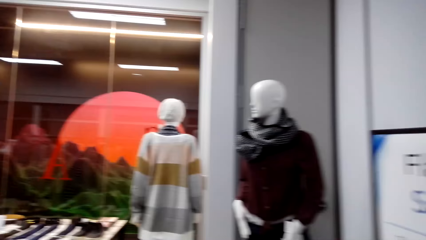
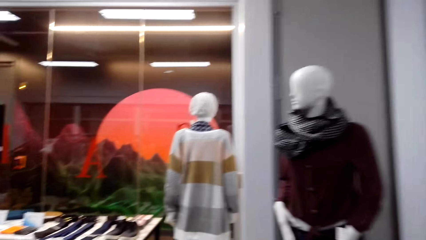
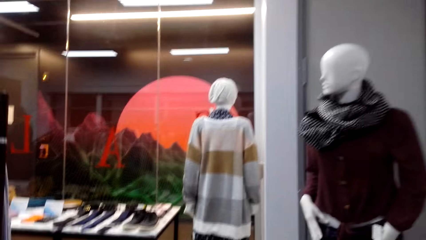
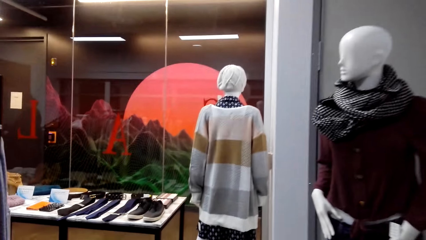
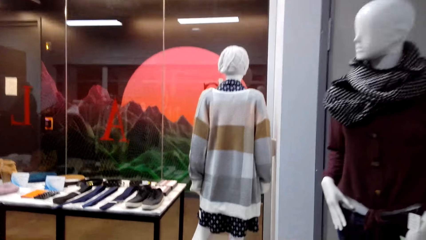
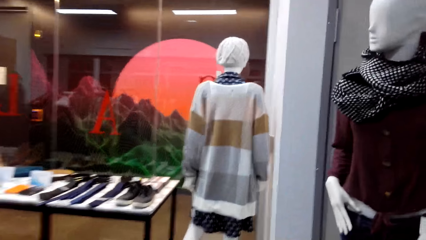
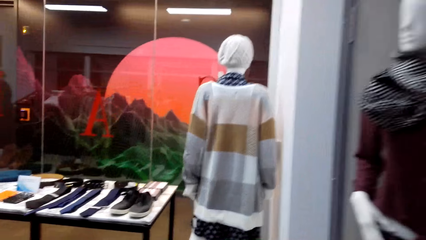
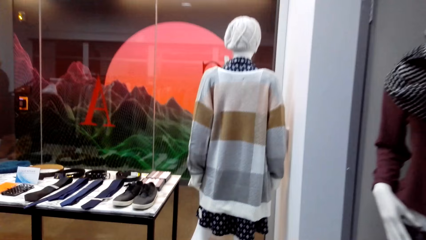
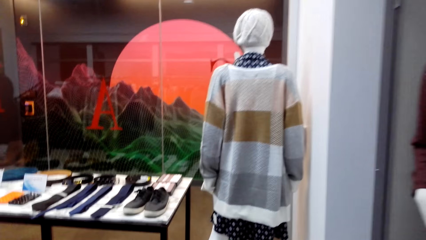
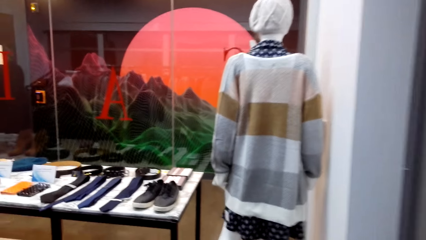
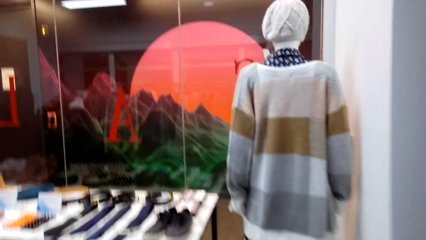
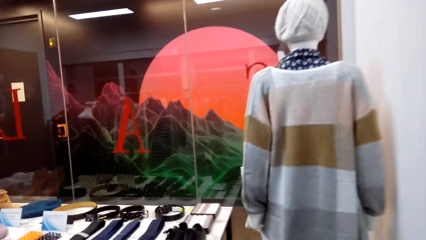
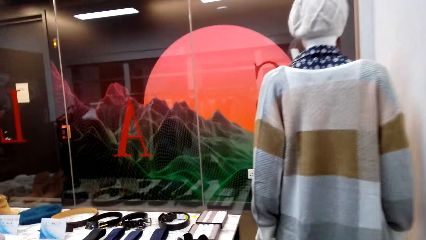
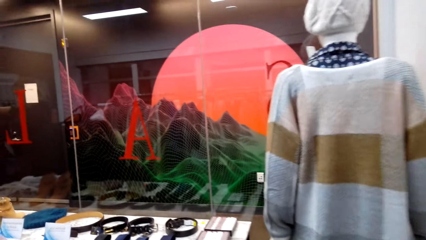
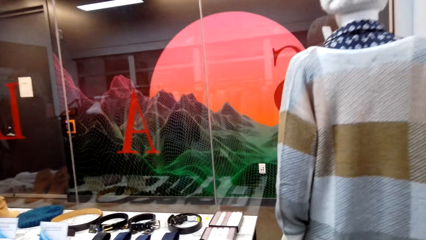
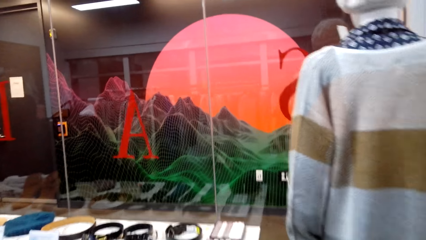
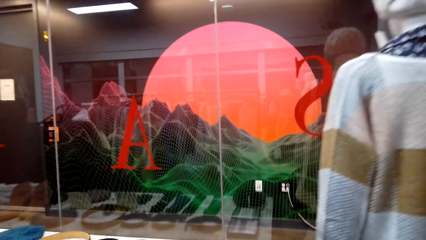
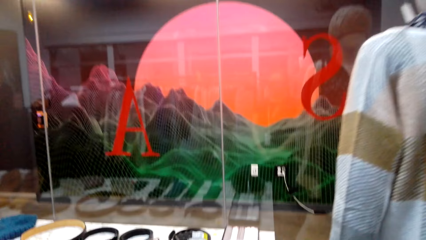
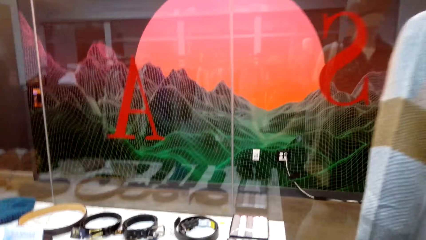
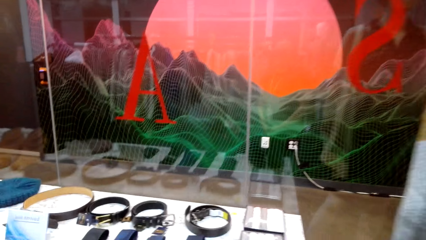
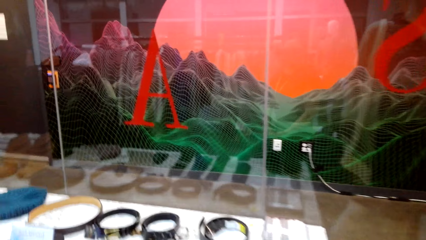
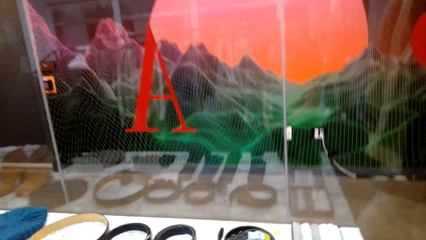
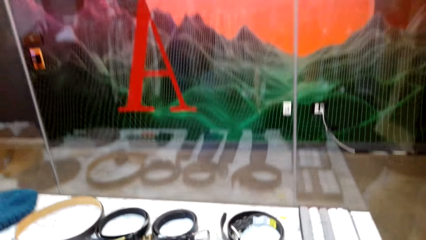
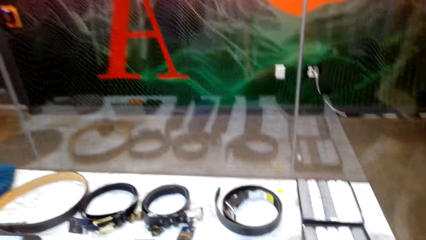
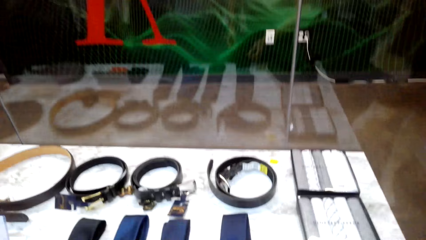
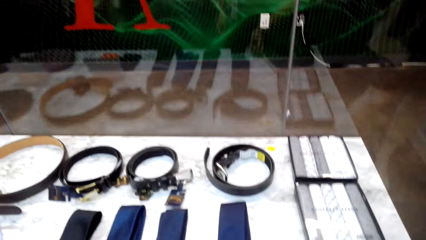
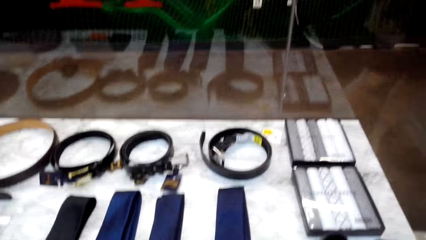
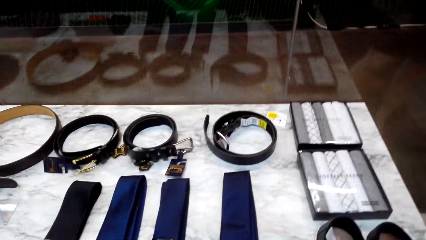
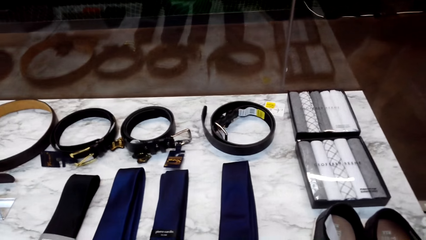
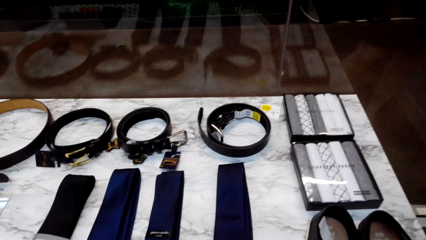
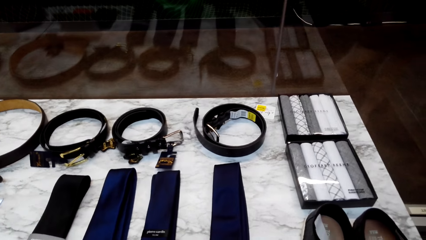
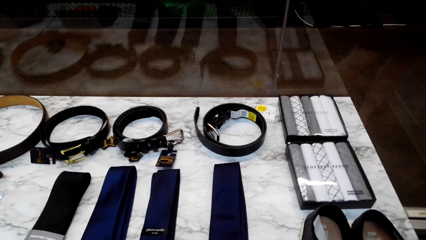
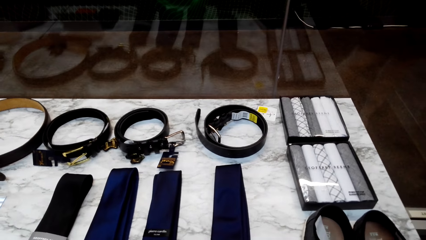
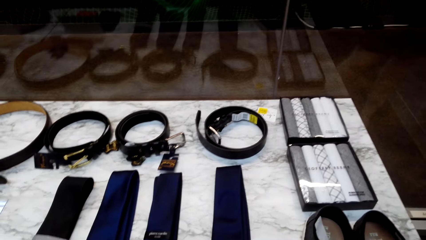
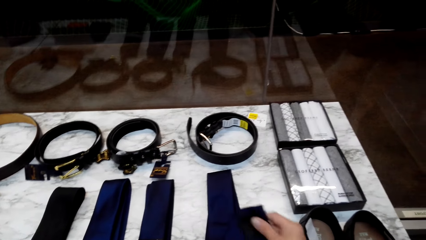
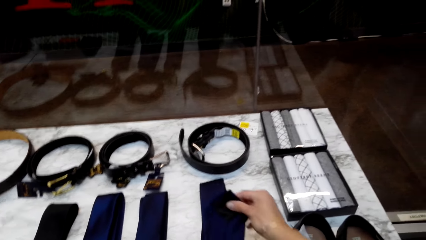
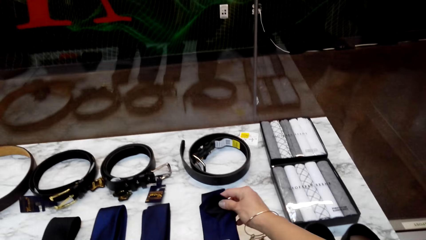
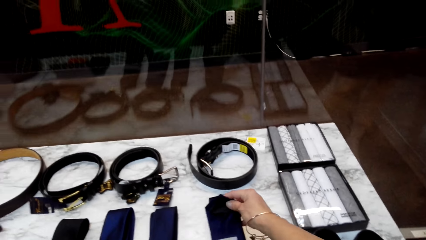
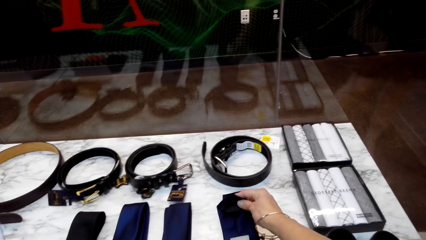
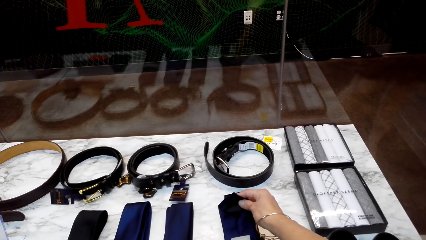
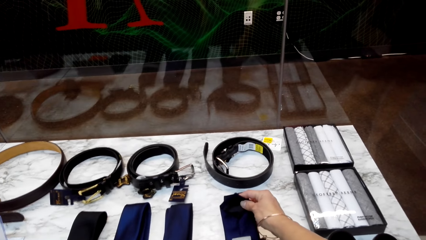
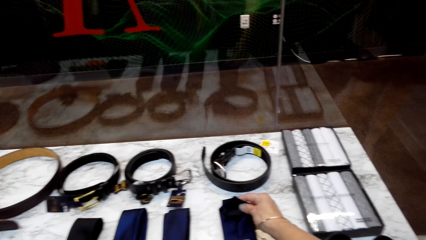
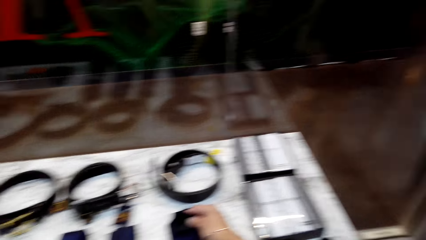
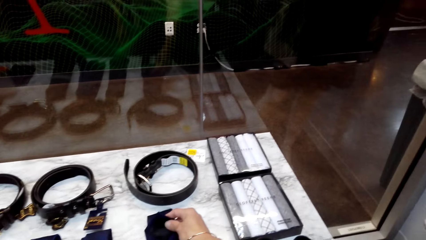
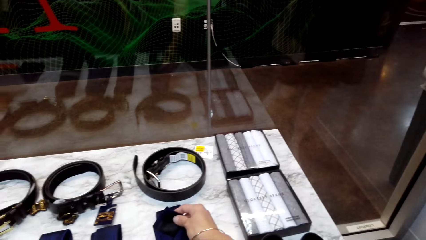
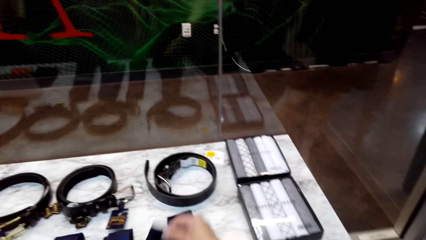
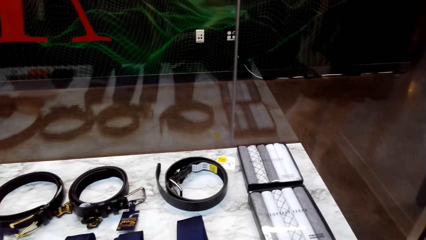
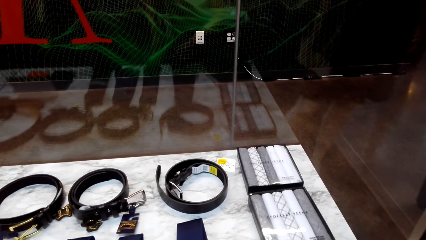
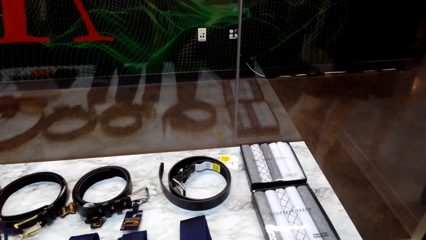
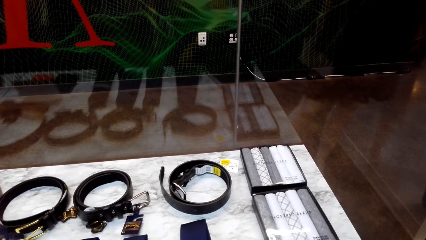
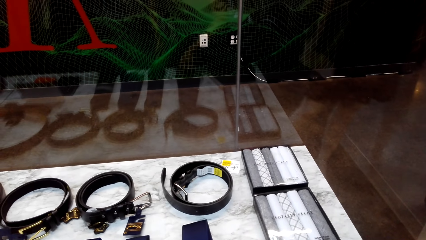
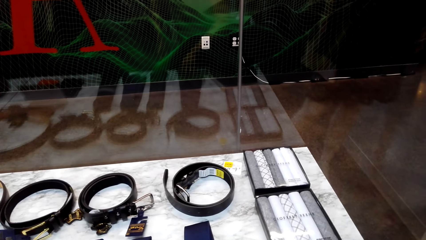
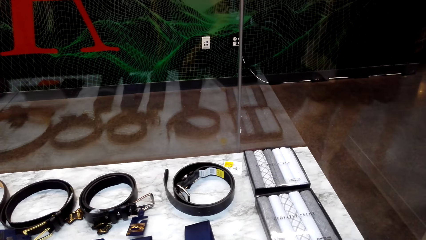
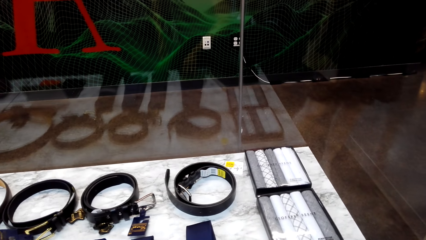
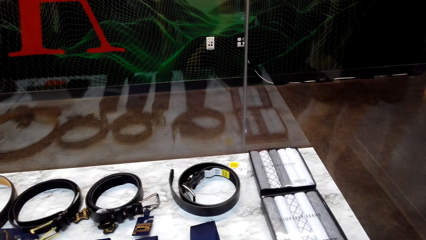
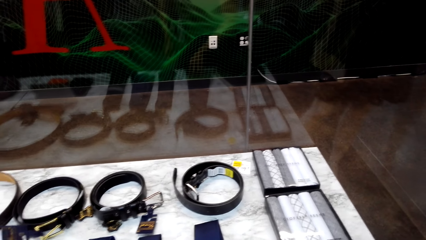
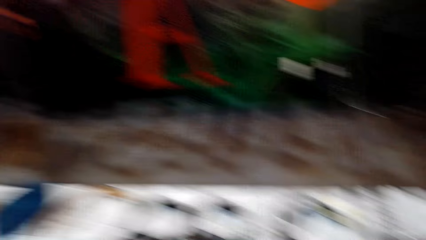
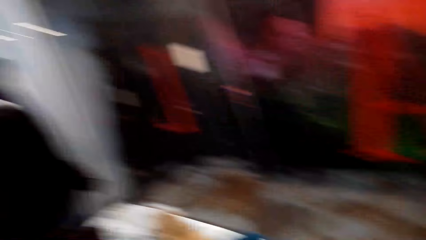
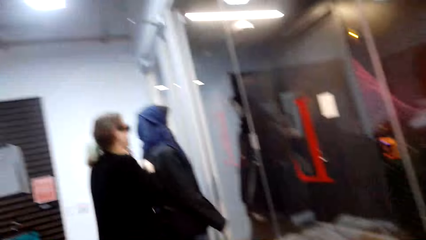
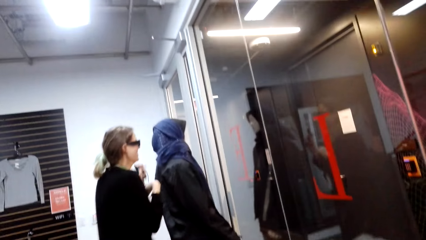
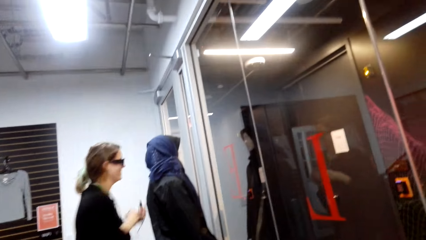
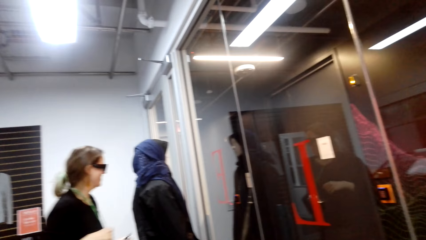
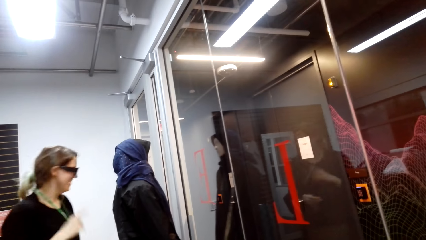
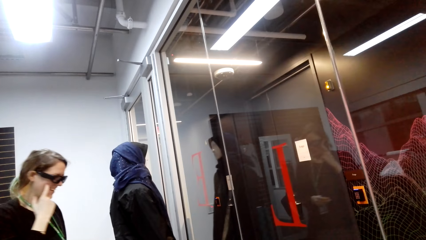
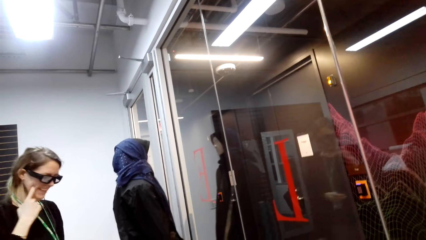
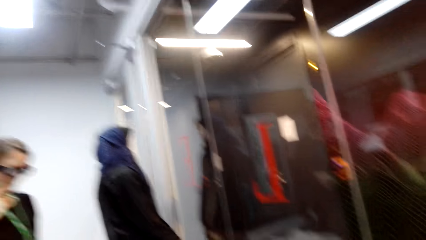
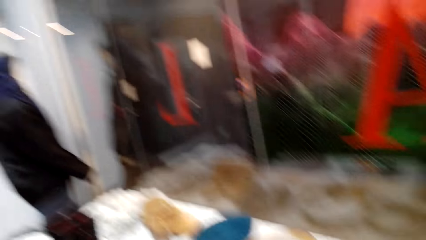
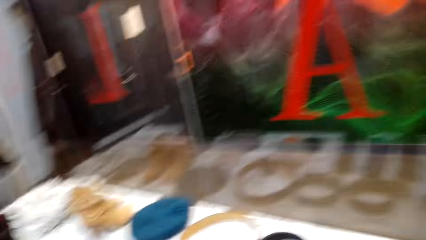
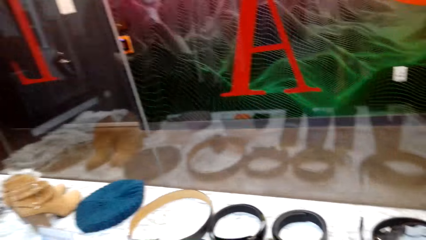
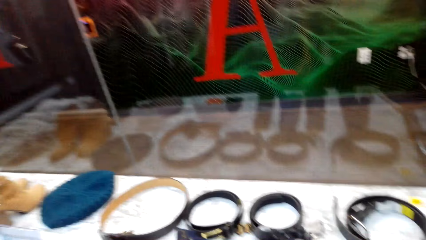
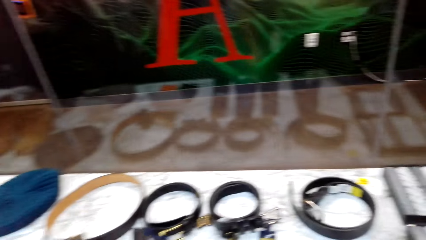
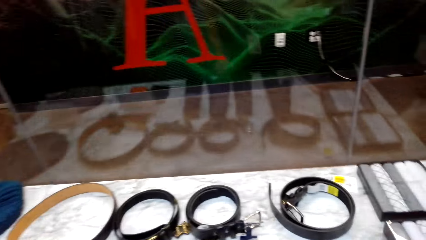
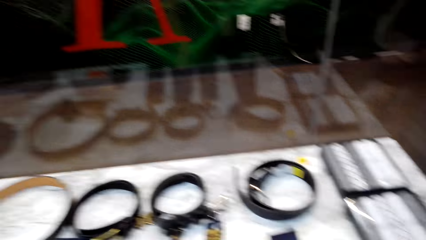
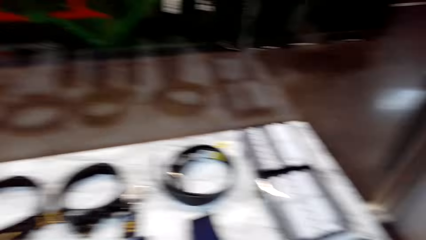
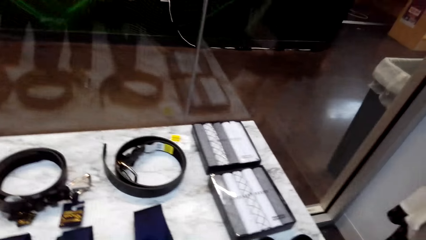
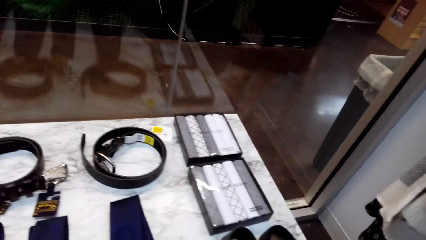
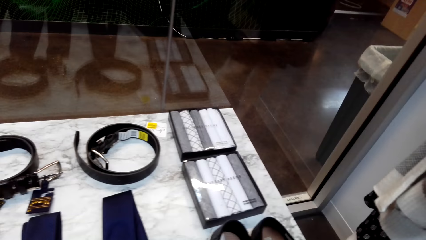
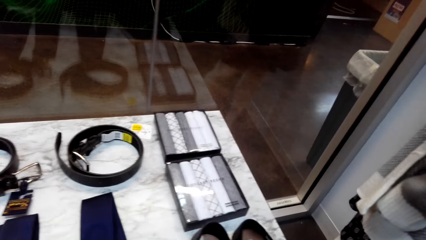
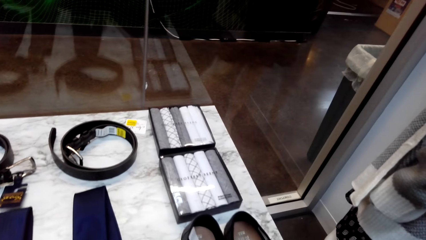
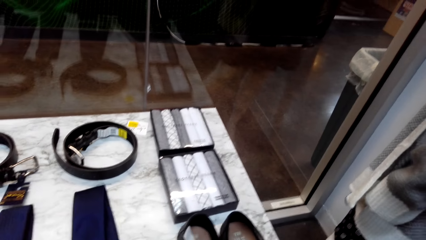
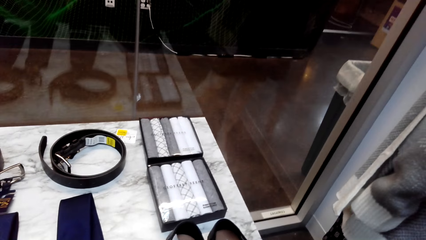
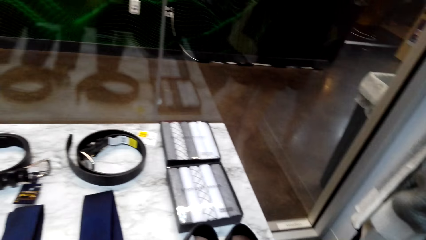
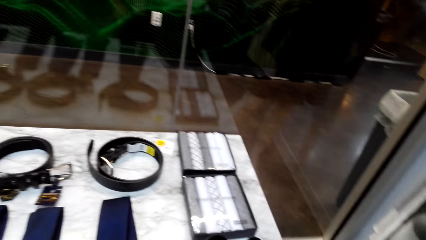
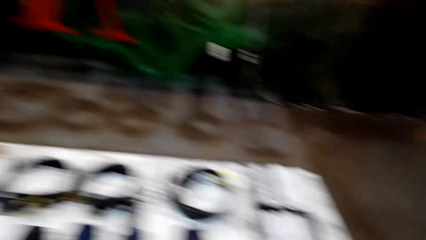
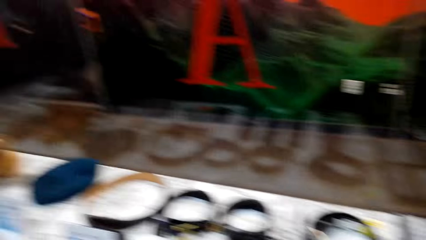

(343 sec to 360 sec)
The camera wearer walks. They align a tie on the display table. They look at items on the display table. They turn around. A woman laughs. The woman touches the face. The camera wearer looks around. They talk.
